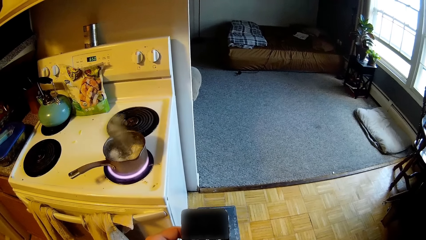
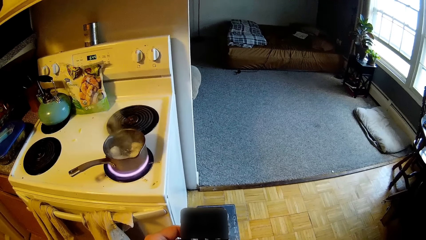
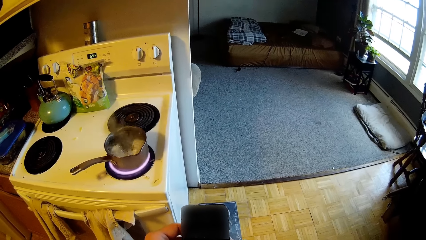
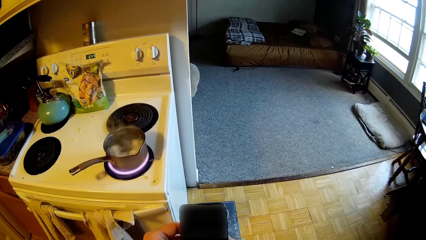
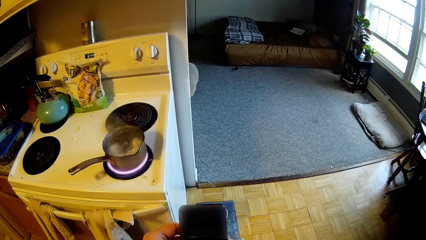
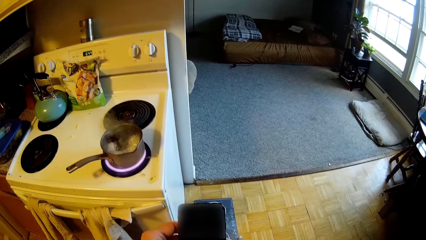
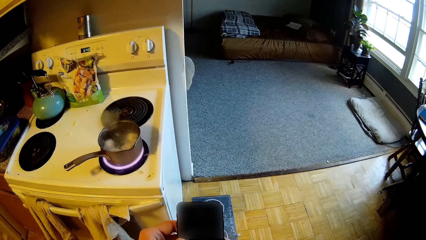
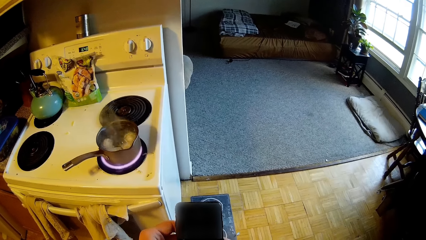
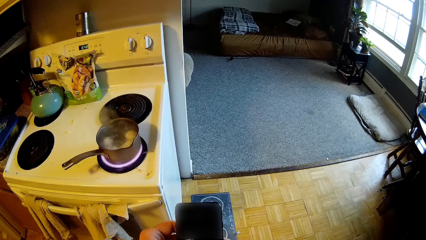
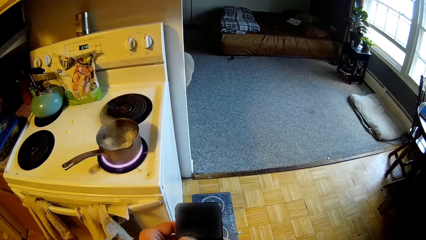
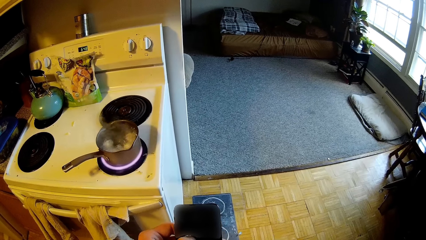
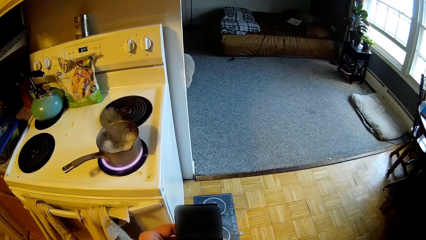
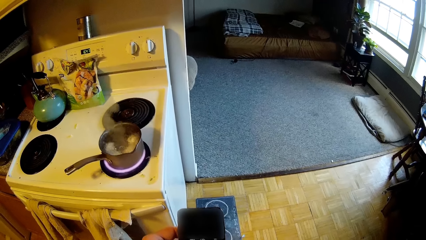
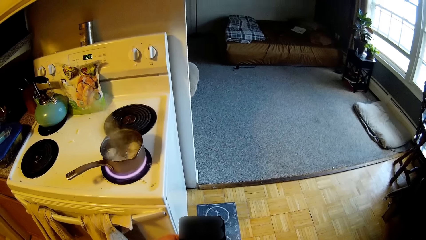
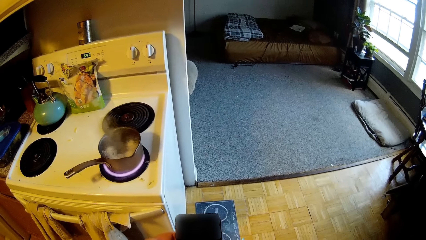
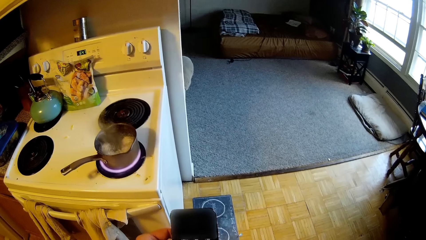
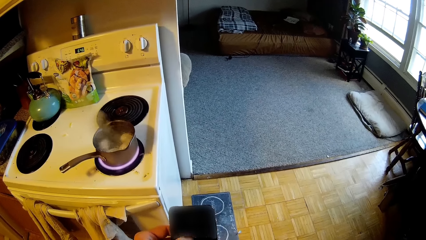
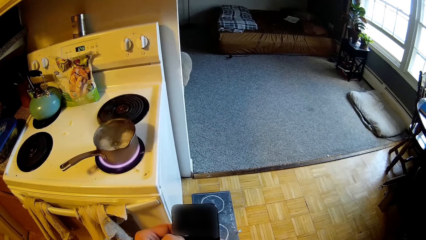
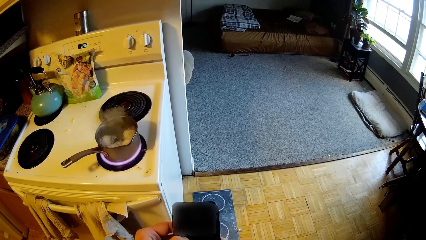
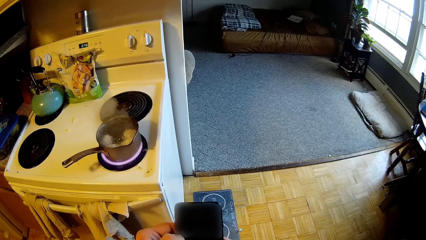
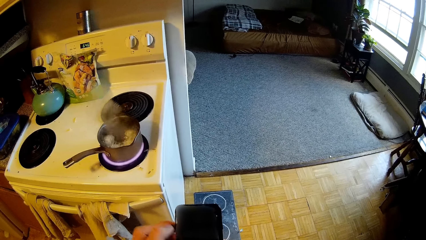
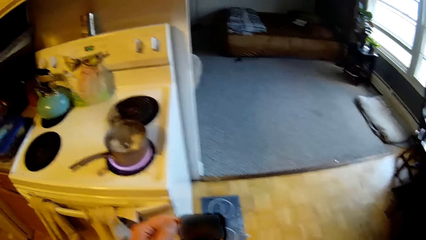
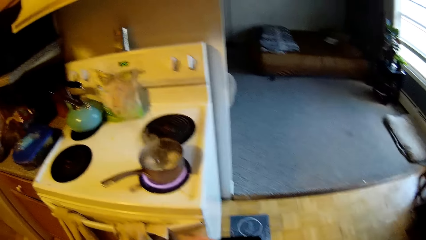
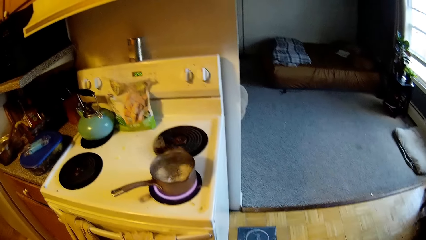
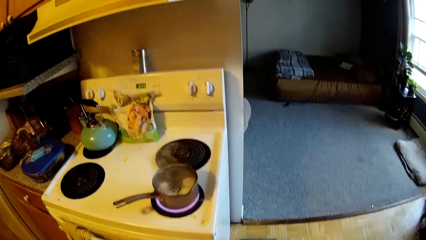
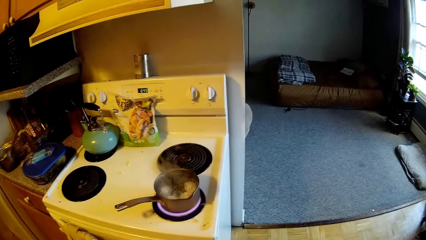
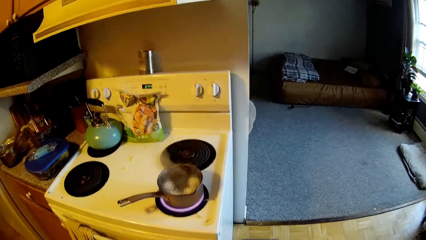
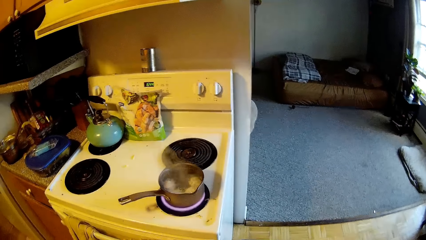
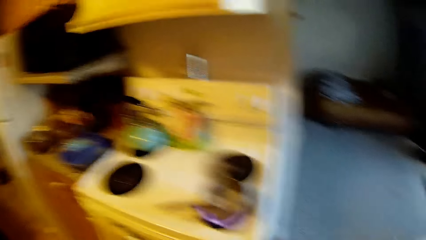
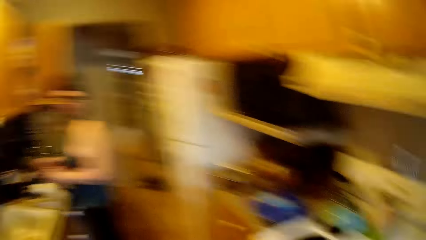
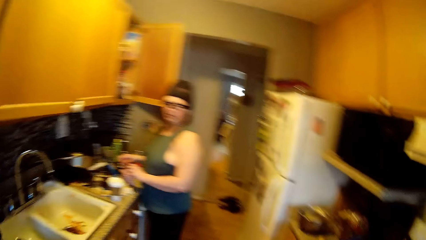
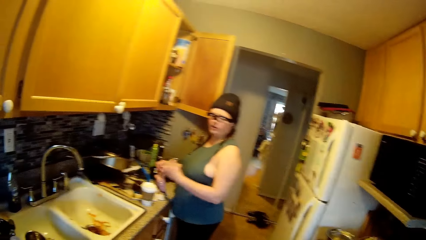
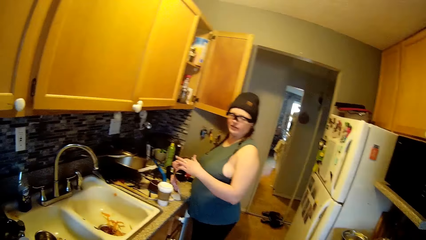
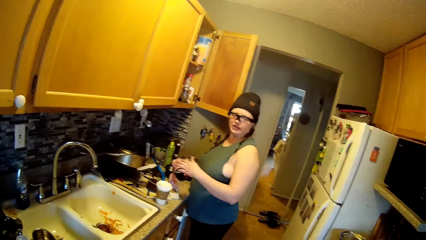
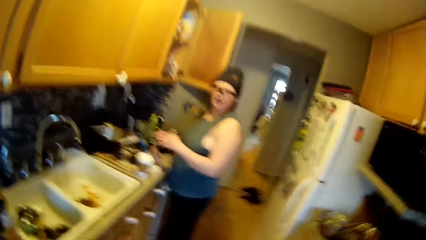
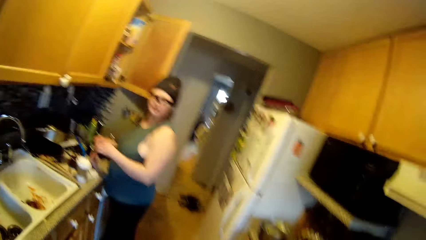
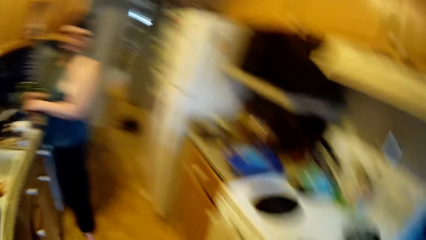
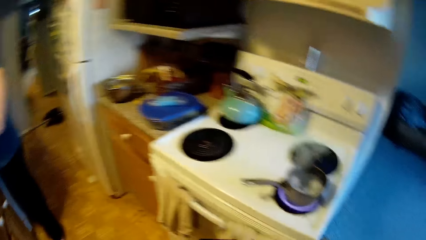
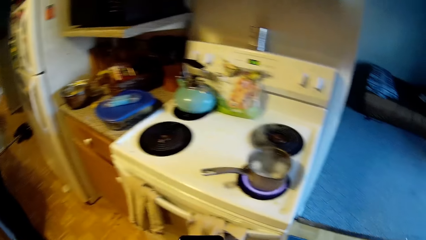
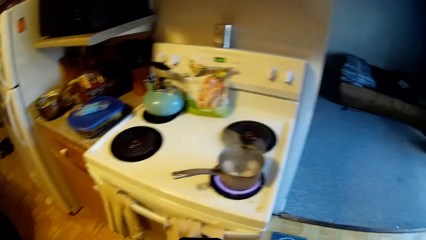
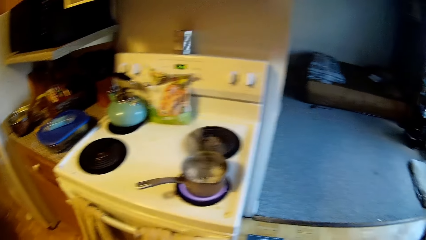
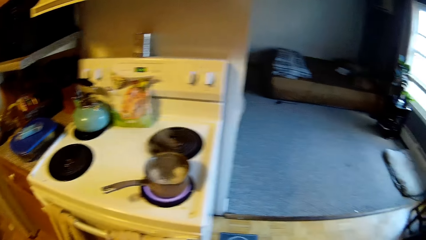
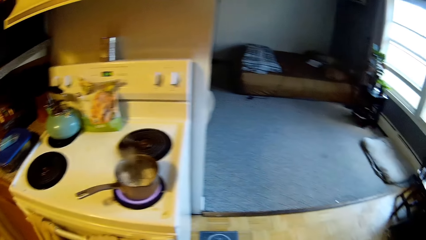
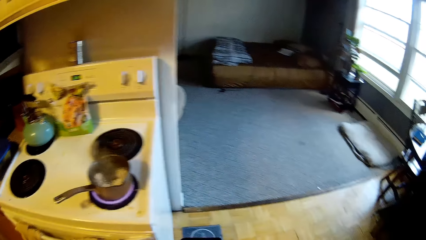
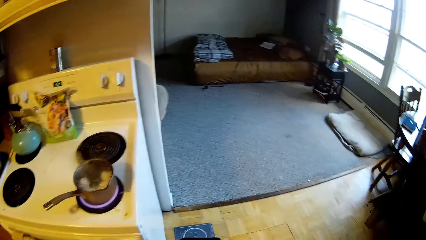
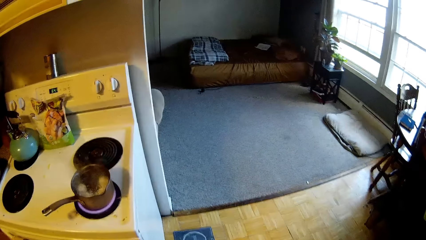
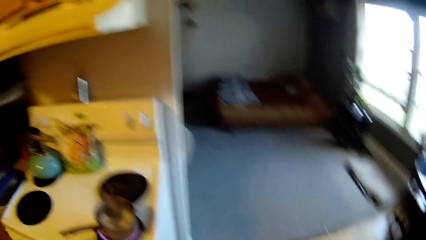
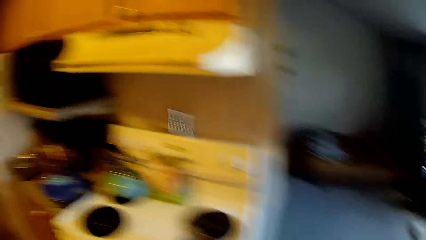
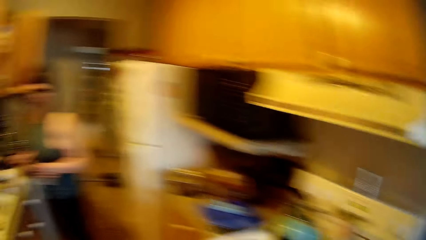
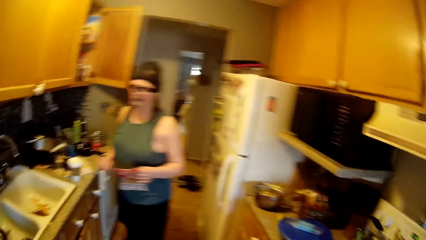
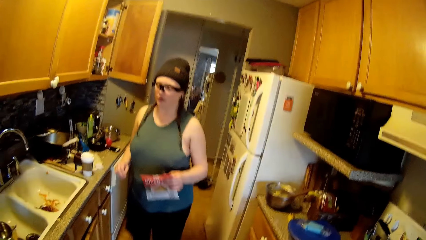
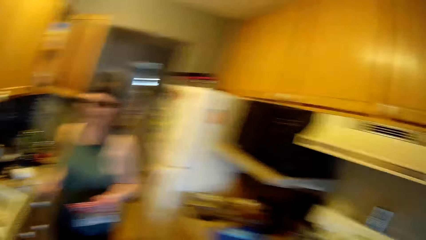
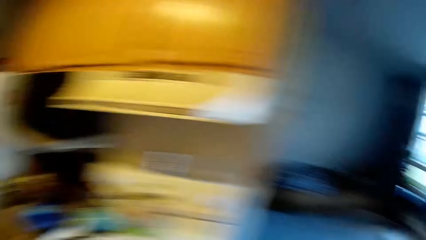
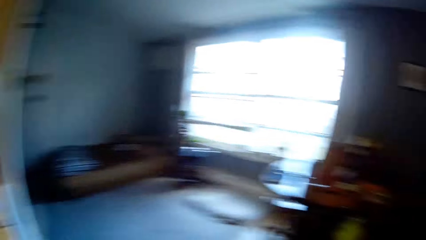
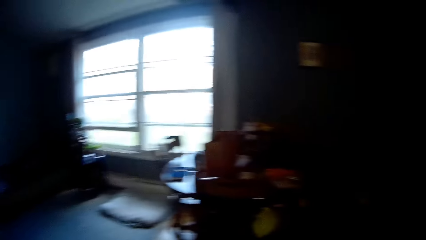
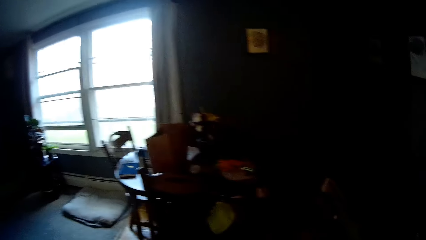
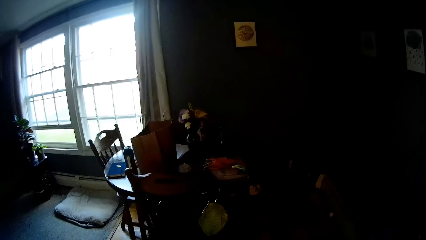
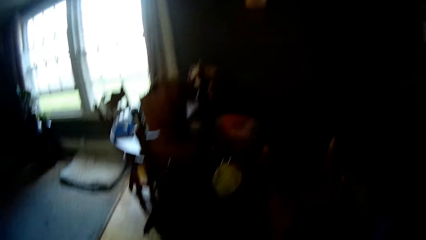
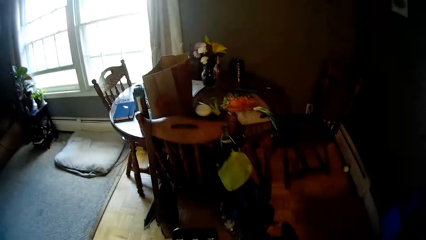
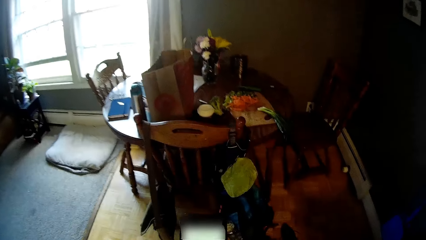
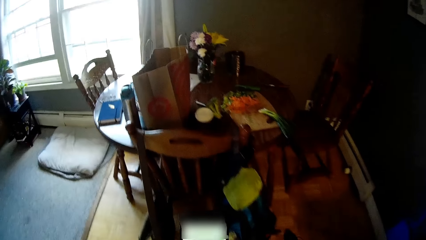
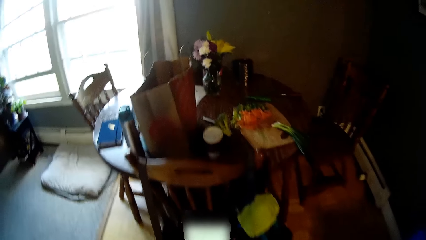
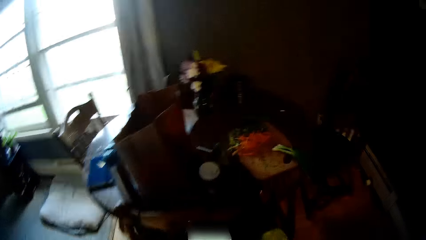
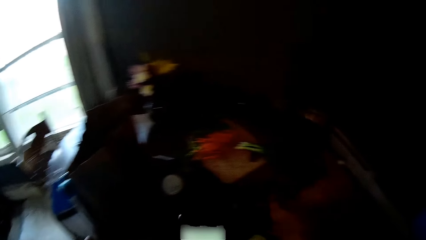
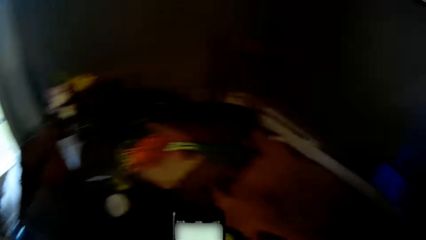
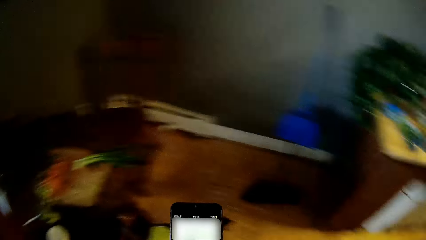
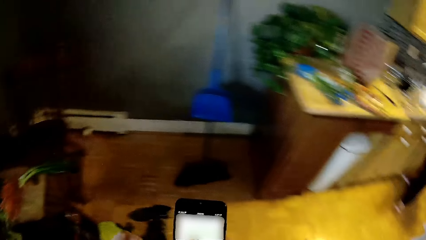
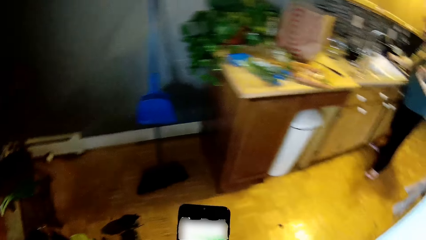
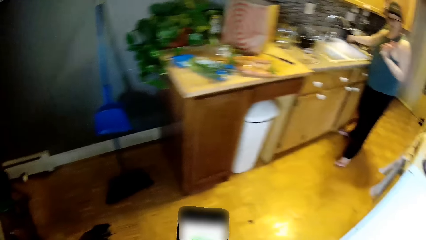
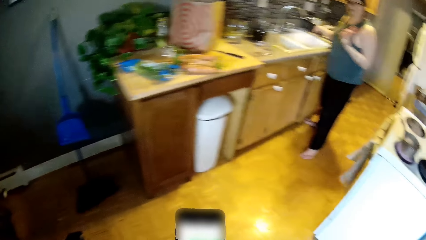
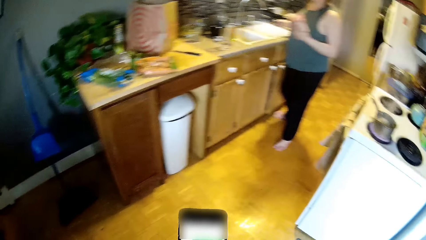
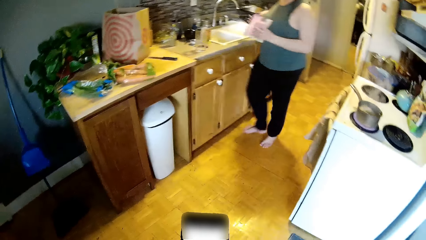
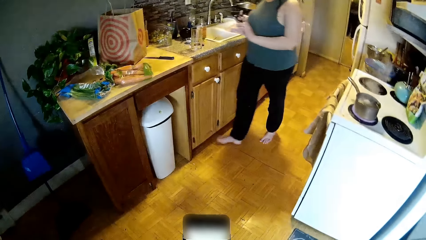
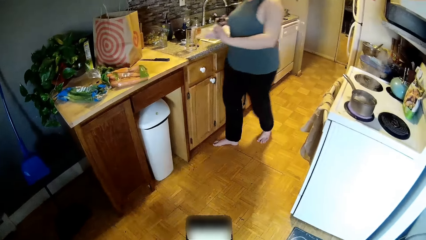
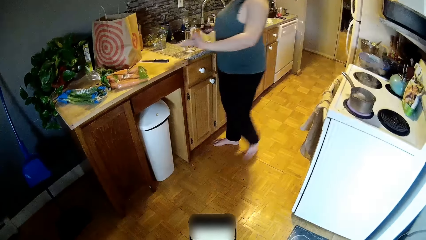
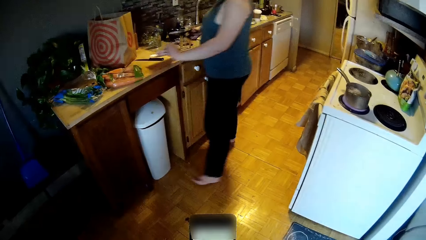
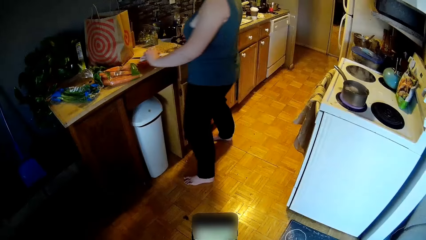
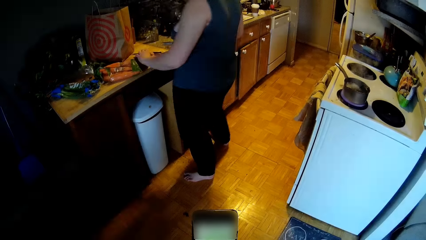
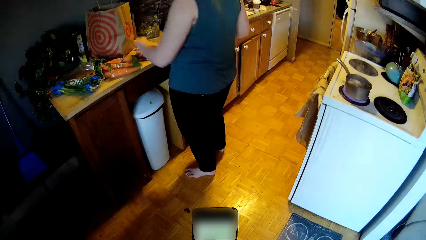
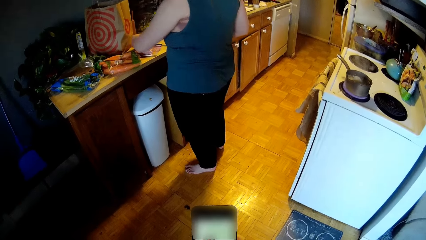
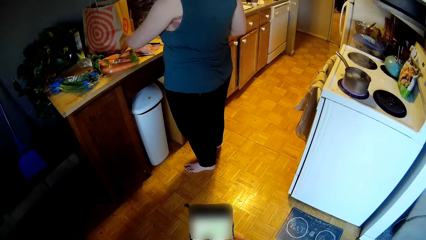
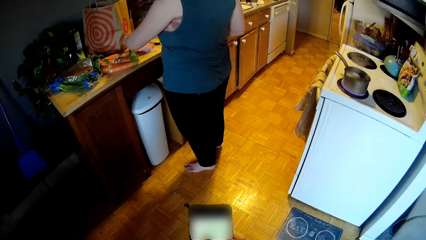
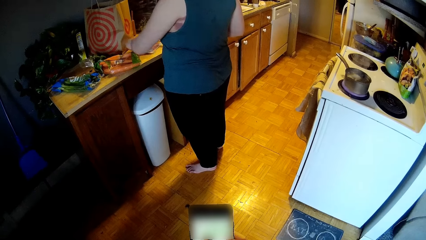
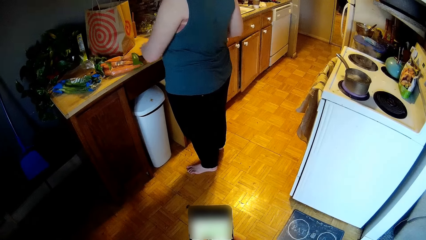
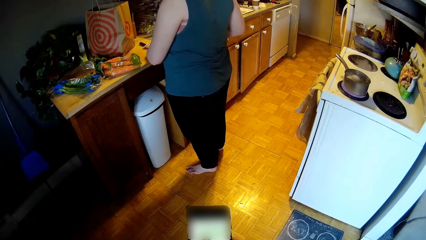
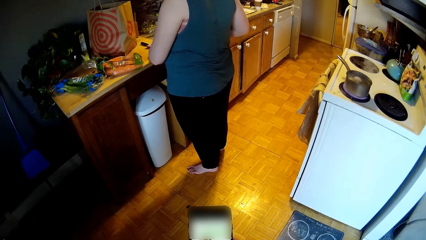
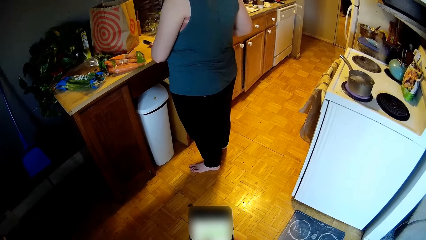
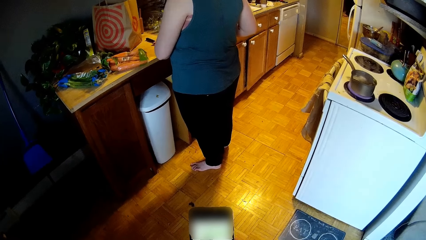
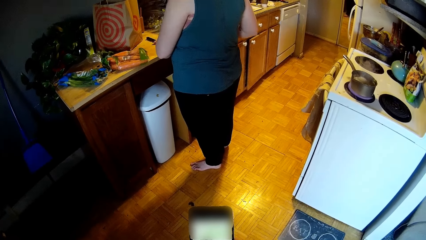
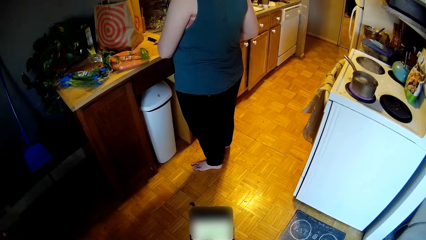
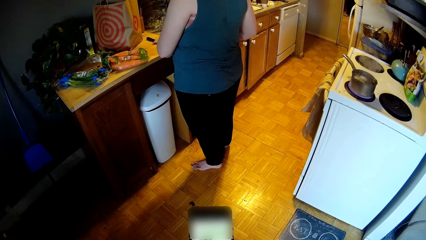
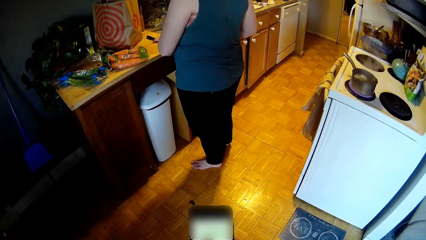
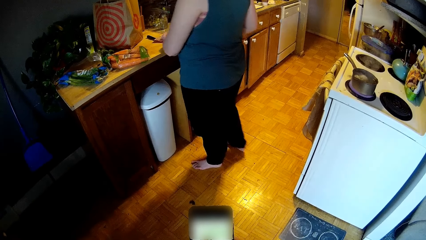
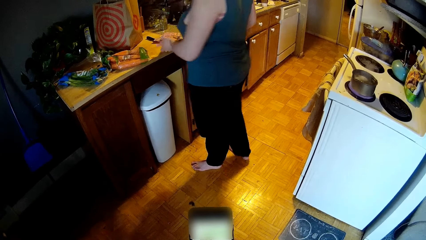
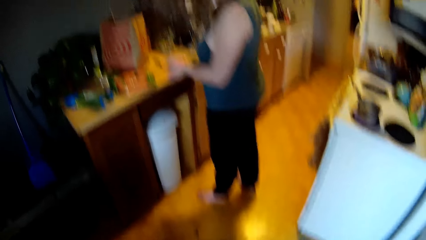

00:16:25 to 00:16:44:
The camera wearer operates the phone with his right hand. The woman drops the packet of diced ham on the kitchen counter with her left hand. The woman adjusts the packet of diced ham on the kitchen counter with her left hand.
